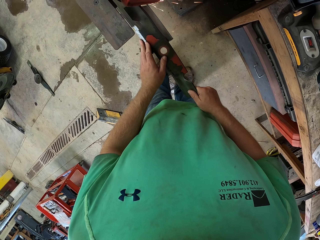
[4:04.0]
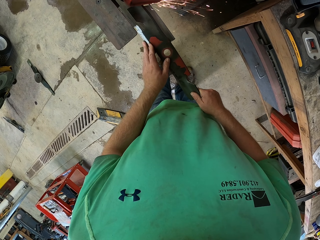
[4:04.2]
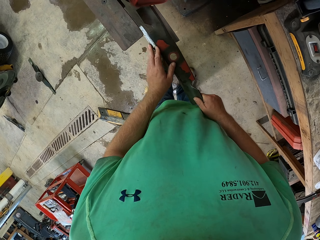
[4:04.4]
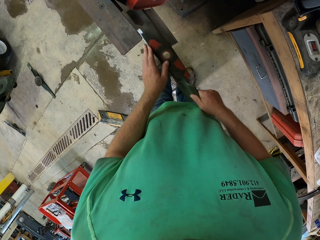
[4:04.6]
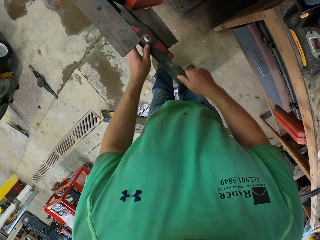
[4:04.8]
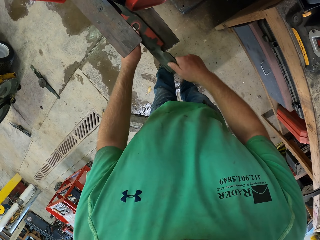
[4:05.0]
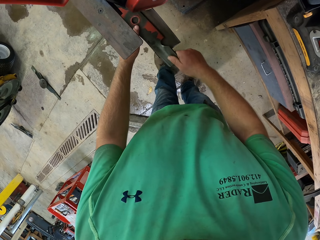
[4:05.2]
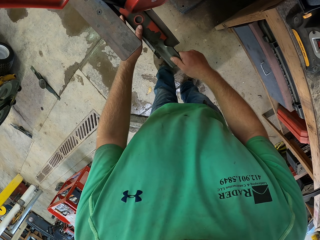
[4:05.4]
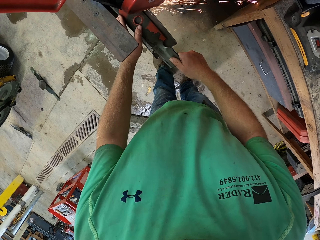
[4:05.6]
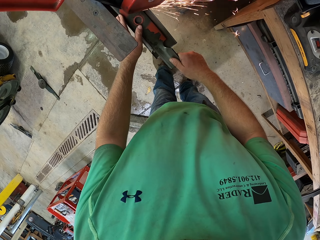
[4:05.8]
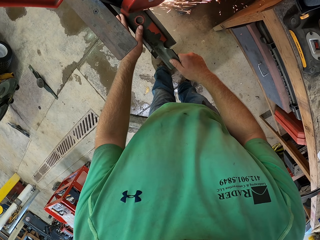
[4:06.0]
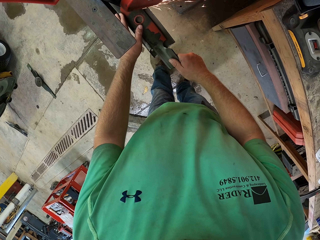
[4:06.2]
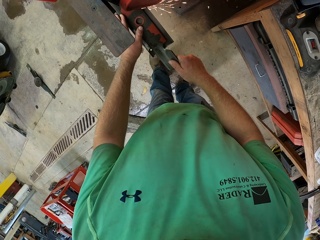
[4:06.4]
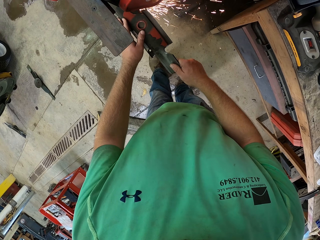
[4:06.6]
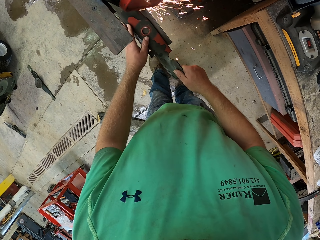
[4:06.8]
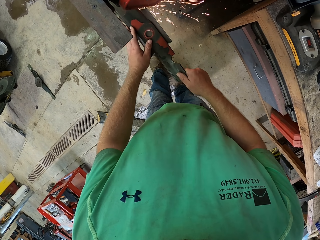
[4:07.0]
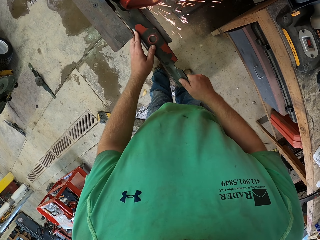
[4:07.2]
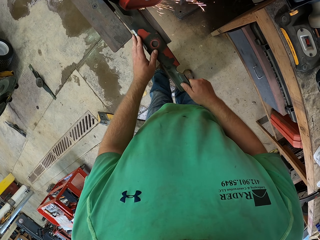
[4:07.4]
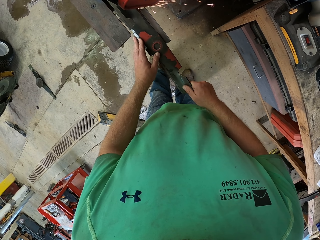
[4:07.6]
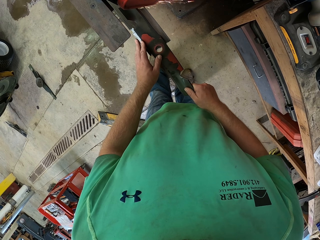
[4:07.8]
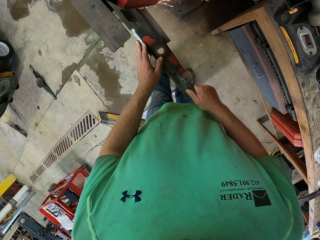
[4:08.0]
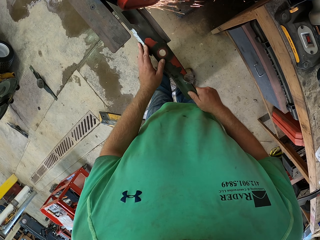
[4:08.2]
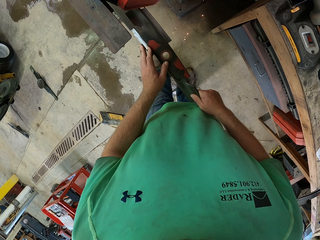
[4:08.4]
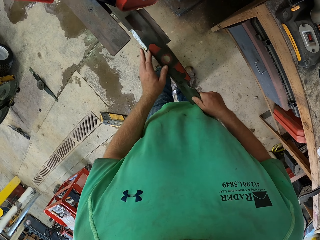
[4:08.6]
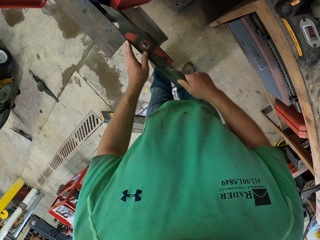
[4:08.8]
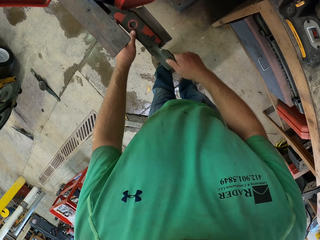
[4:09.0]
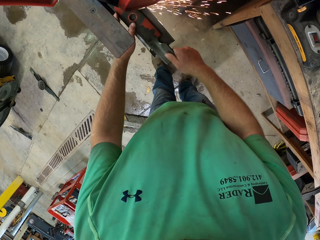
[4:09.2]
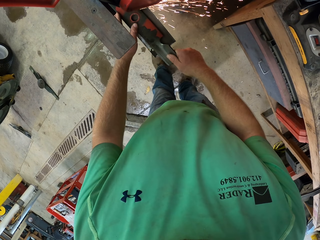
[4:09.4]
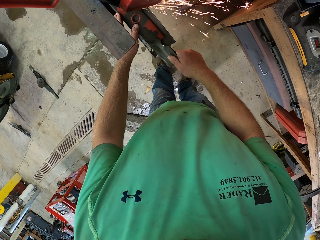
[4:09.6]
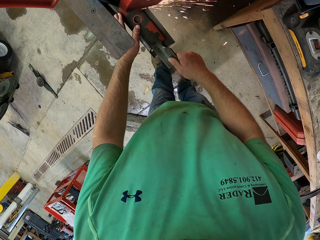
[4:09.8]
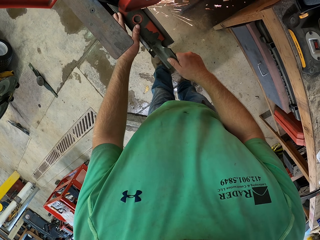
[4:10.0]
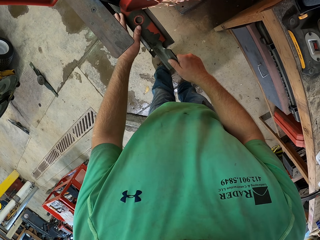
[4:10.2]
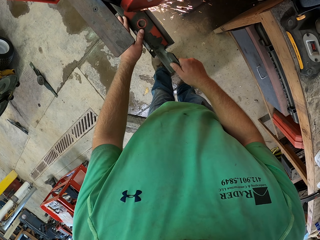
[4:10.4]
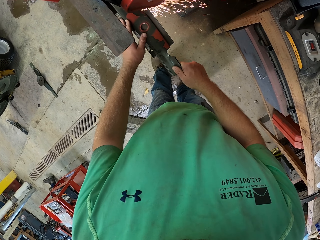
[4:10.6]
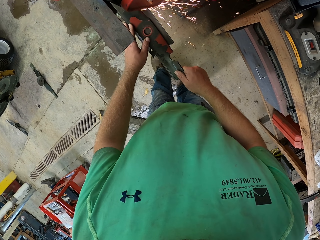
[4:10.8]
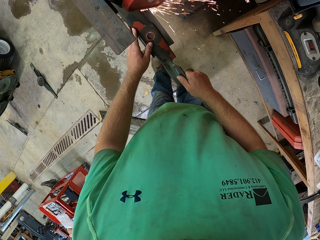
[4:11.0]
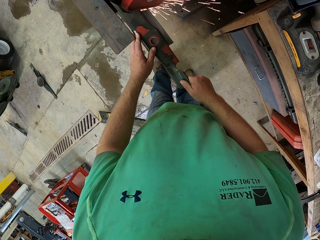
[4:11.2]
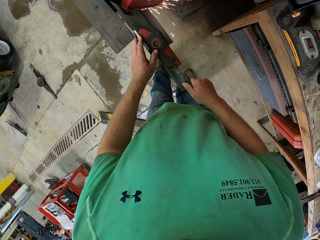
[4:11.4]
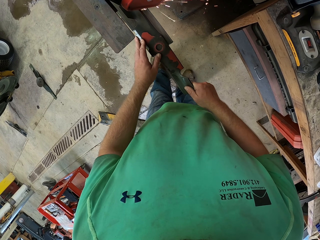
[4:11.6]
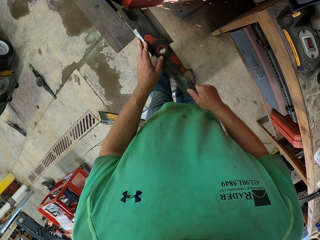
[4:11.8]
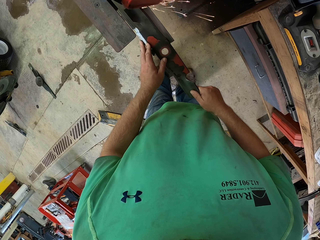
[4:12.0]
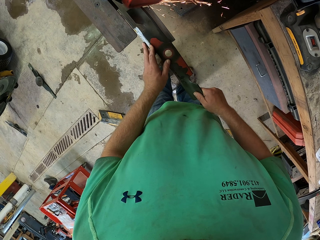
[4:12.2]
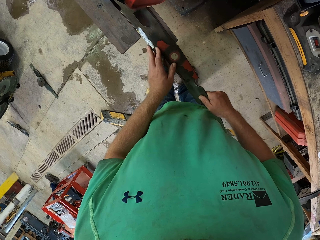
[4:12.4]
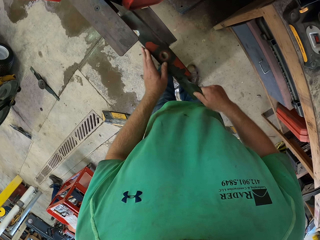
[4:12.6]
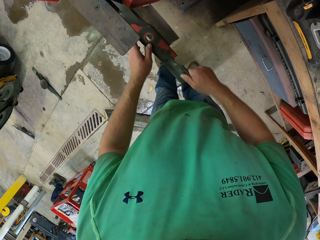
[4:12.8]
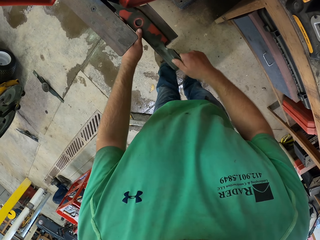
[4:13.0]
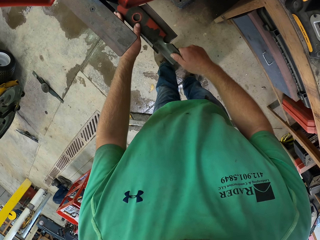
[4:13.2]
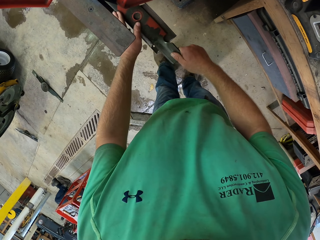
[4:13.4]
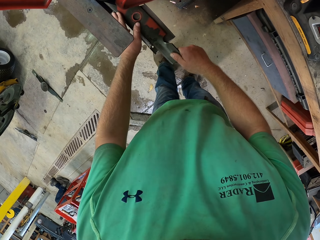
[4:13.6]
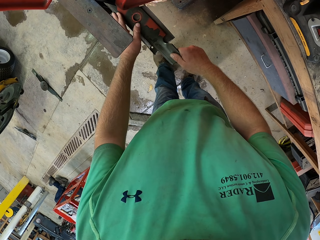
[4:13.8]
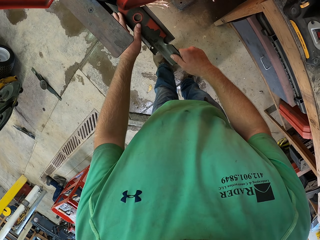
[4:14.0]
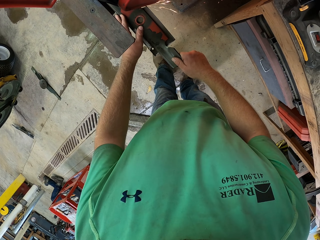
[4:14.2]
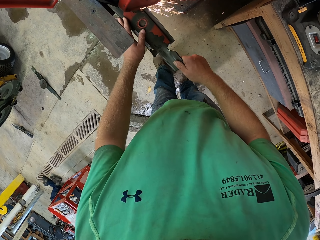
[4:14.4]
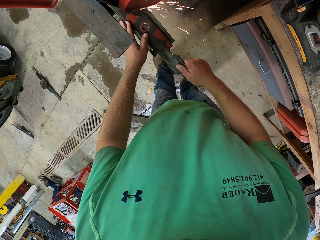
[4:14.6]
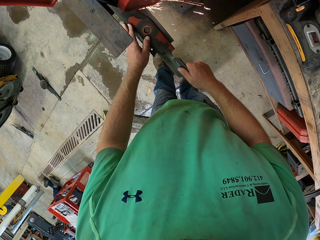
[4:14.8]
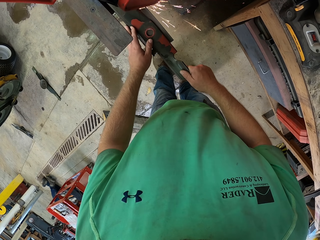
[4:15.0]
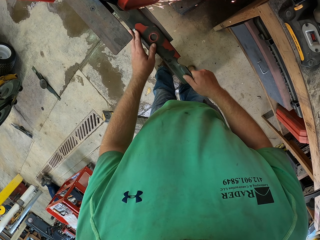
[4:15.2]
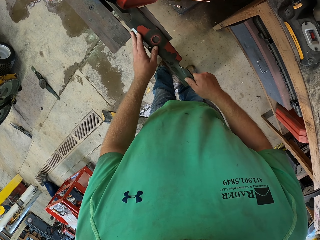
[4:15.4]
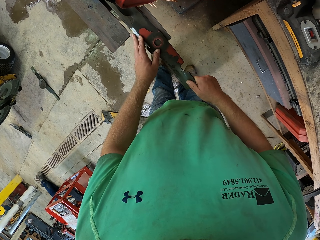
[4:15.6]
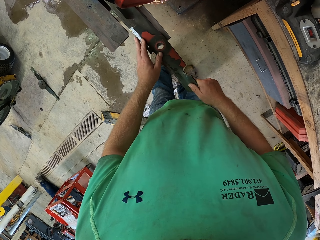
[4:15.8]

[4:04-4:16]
The camera wearer places something in the machine. They sharpen something with the machine. They place something in the machine. They sharpen something with the machine. They place something in the machine. They sharpen something with the machine.

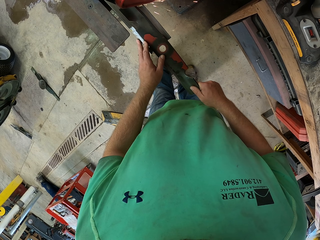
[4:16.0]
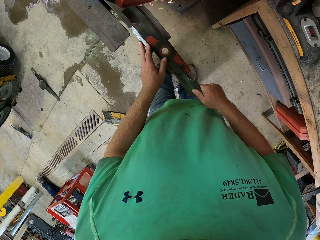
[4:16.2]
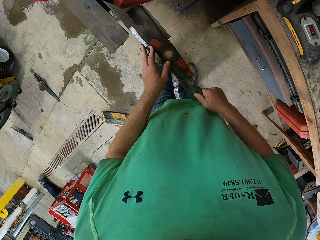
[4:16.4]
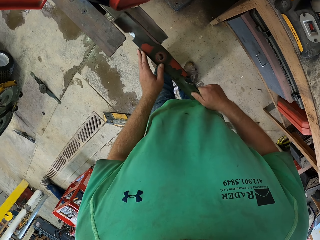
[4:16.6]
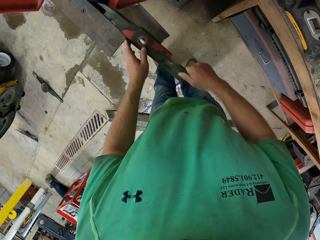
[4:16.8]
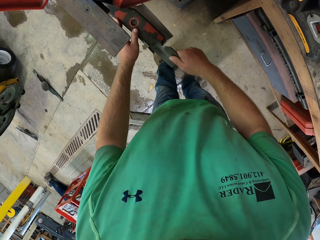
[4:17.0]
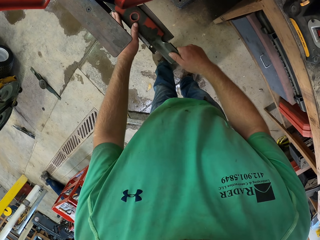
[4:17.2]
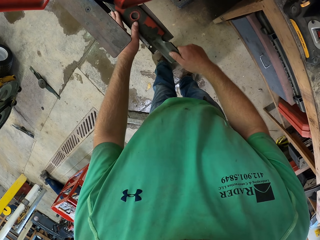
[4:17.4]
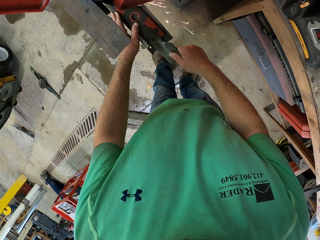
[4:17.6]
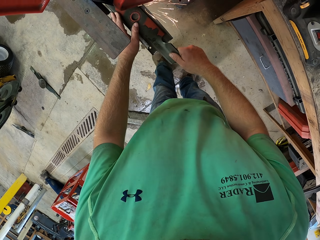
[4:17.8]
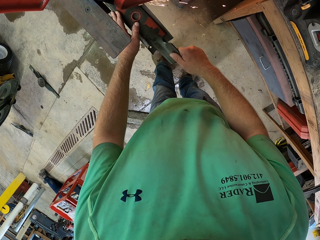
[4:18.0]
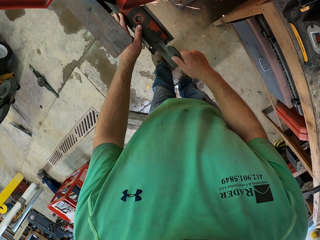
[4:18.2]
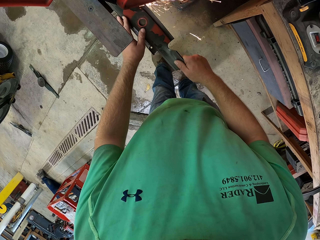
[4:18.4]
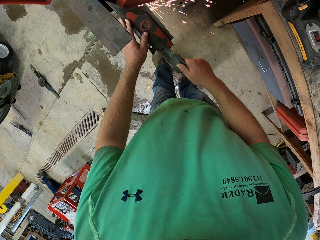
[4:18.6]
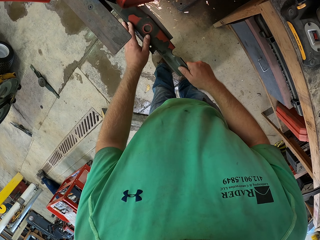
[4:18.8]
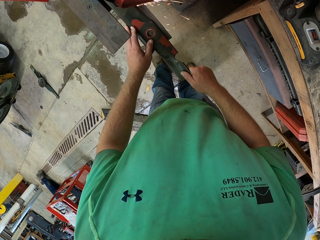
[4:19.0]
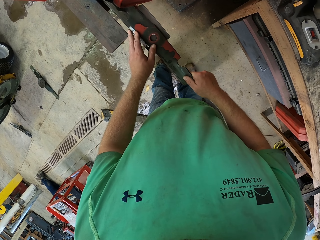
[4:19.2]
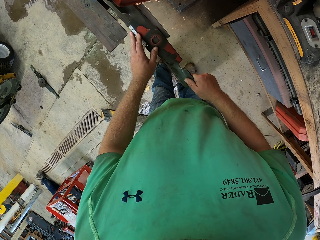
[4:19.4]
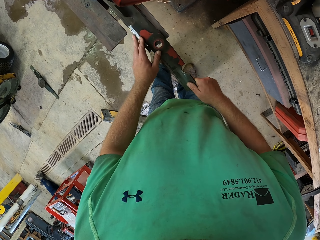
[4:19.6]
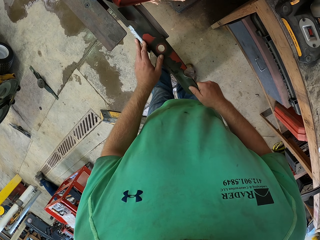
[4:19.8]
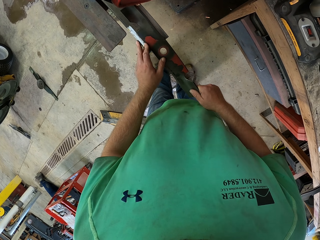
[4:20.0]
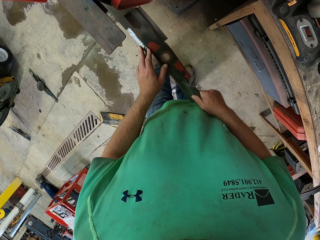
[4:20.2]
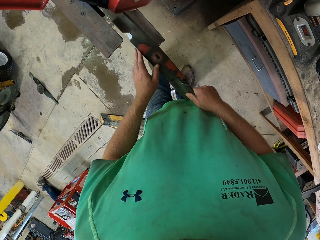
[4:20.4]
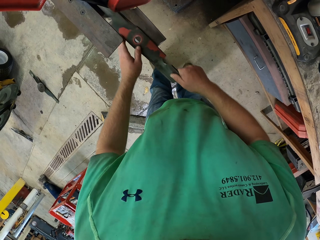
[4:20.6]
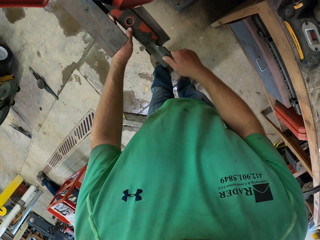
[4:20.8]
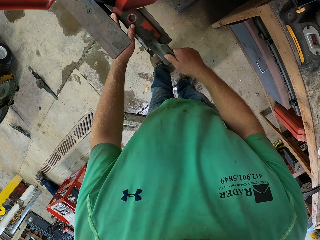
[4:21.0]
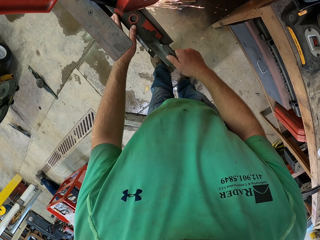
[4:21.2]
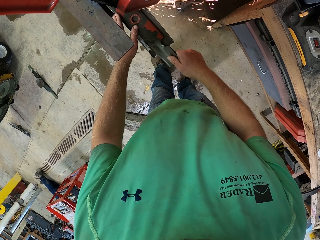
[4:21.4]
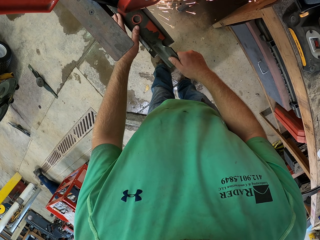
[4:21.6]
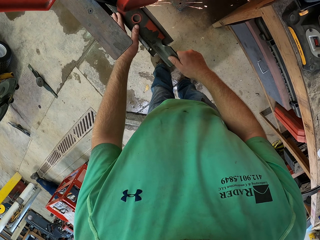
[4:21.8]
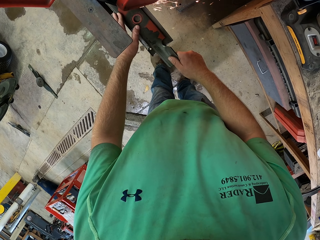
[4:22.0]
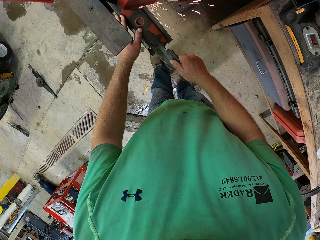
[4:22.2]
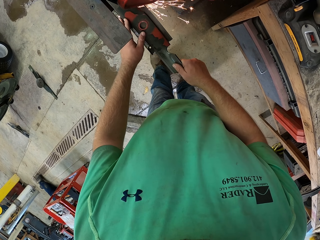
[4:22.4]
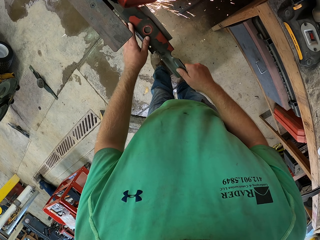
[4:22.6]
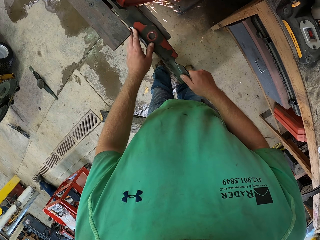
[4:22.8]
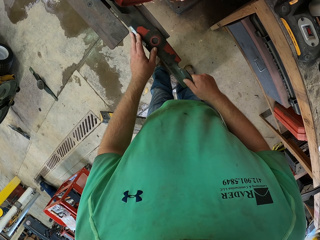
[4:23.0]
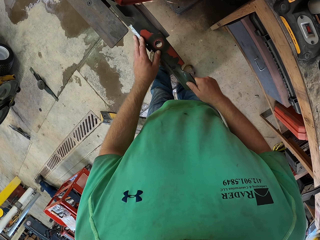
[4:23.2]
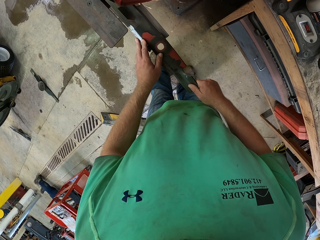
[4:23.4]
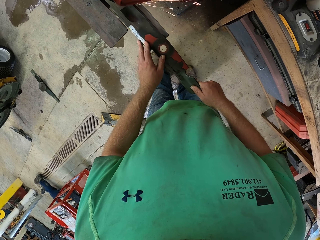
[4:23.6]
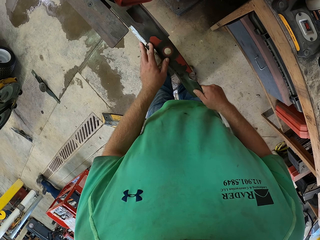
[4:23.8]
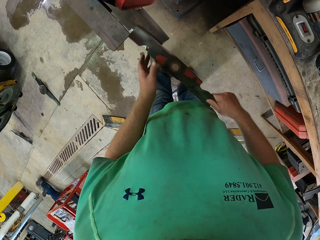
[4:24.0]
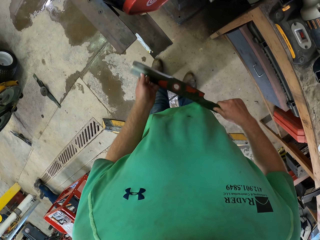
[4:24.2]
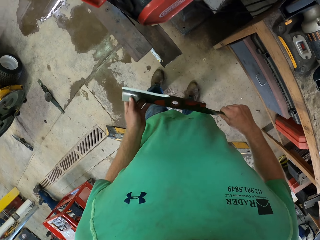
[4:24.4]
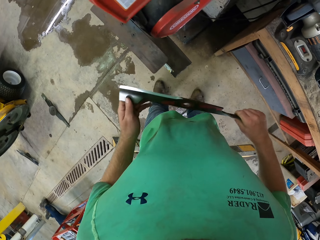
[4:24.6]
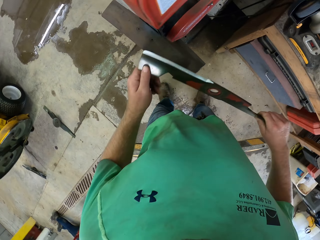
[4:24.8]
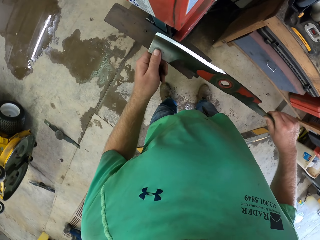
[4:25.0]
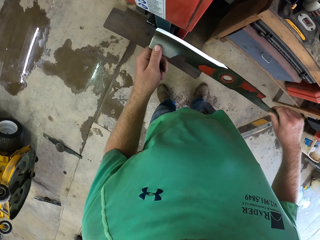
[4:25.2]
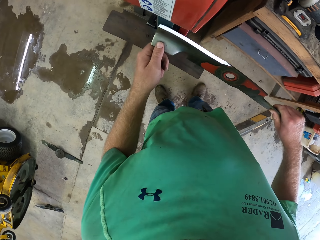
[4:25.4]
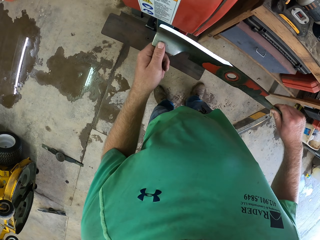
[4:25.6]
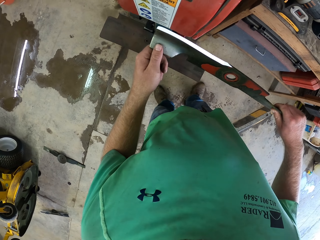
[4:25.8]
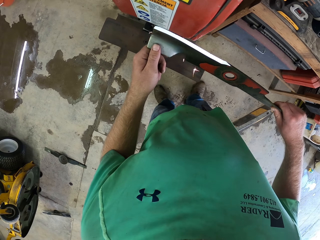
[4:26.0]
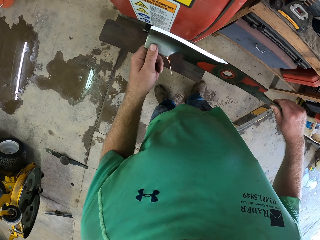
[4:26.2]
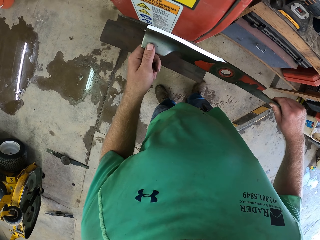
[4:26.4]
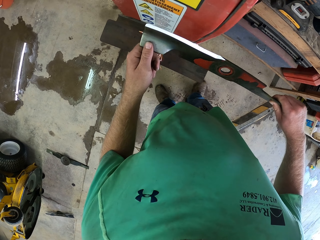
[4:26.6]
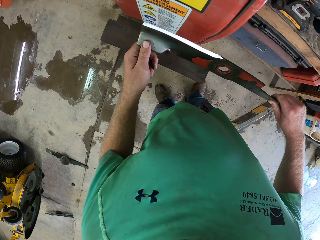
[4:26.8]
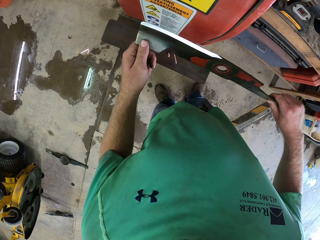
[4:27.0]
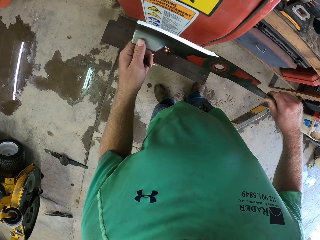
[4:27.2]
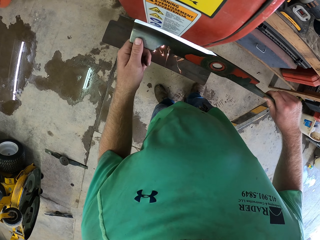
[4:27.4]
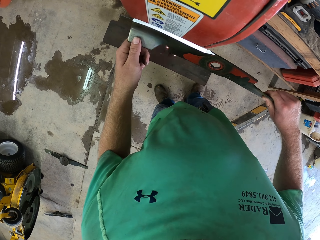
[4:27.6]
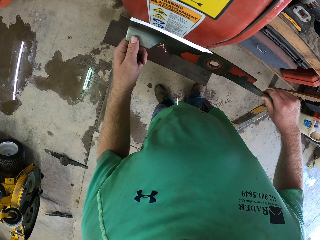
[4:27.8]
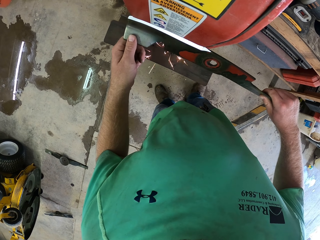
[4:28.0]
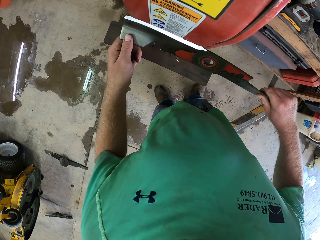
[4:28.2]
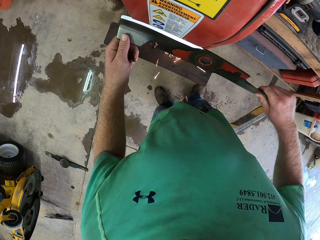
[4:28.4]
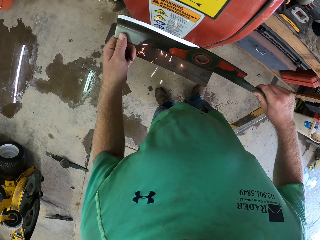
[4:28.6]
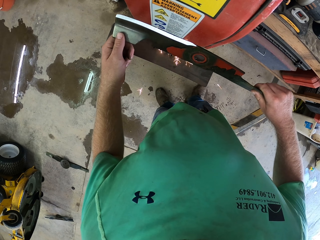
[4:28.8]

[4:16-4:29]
The camera wearer places something in the machine. He sharpens something with the machine. He places something in the machine. He sharpens something with the machine. He places something in the machine. He sharpens something with the machine. He holds the blade with both hands. He removes something from the machine. He sharpens the blade with the sharpening machine in his hands. He places something in the machine.
